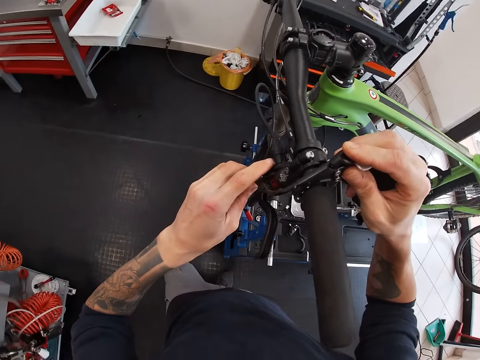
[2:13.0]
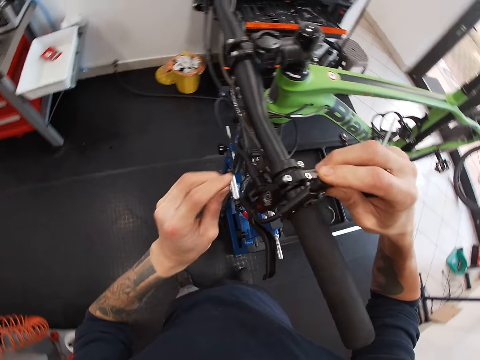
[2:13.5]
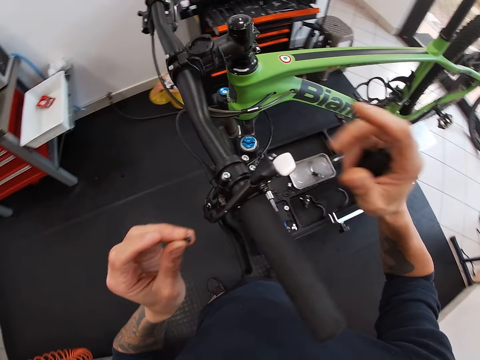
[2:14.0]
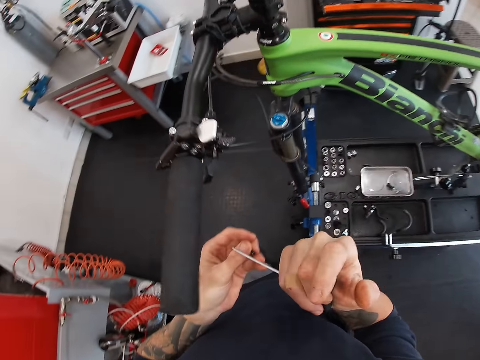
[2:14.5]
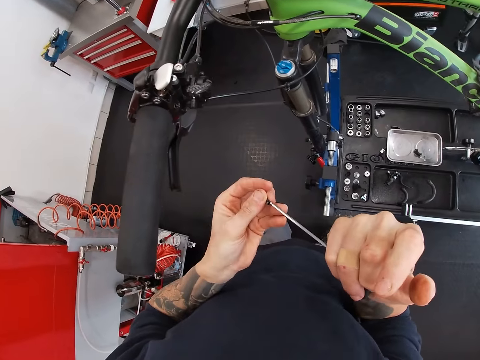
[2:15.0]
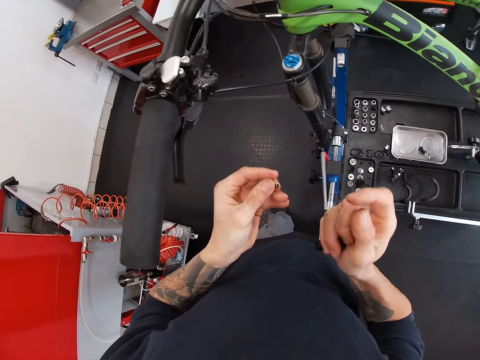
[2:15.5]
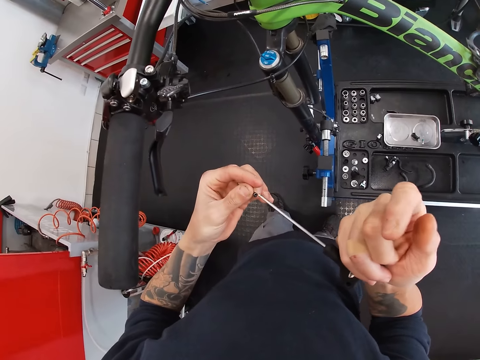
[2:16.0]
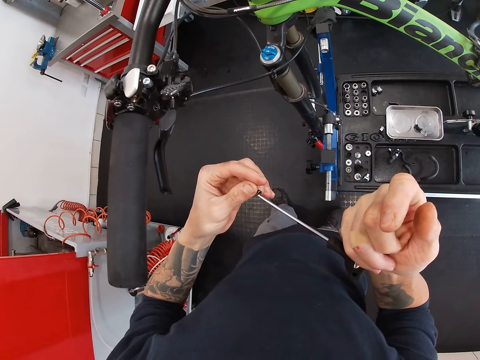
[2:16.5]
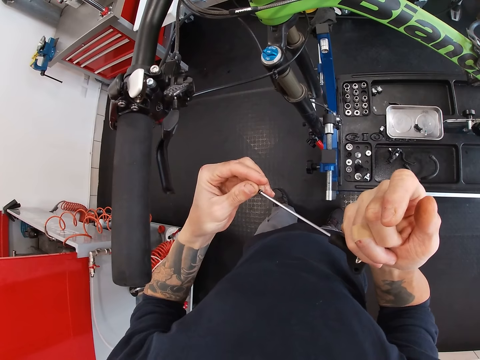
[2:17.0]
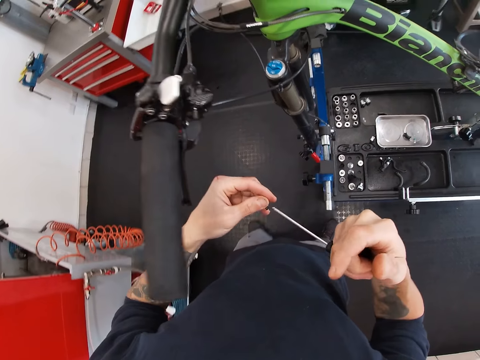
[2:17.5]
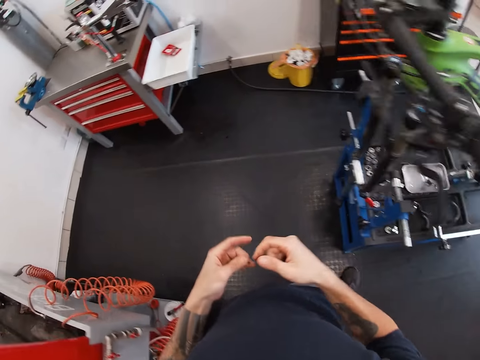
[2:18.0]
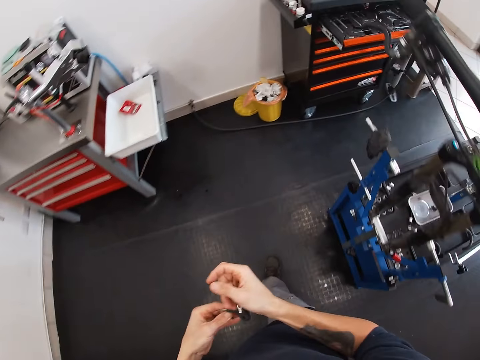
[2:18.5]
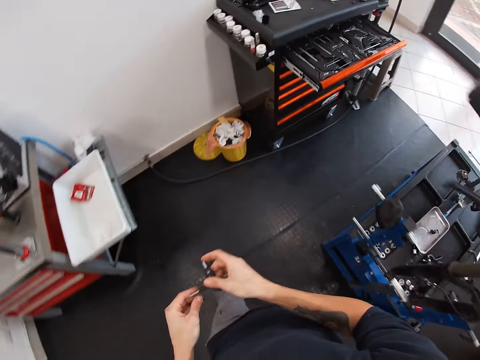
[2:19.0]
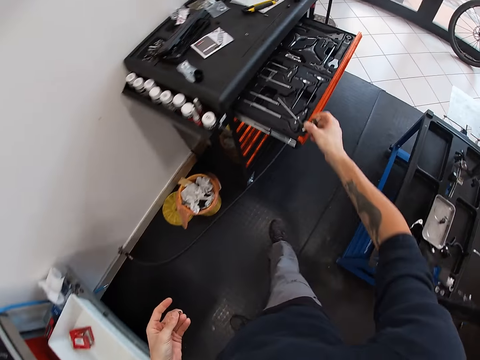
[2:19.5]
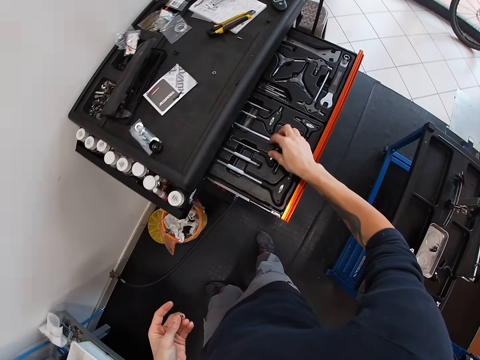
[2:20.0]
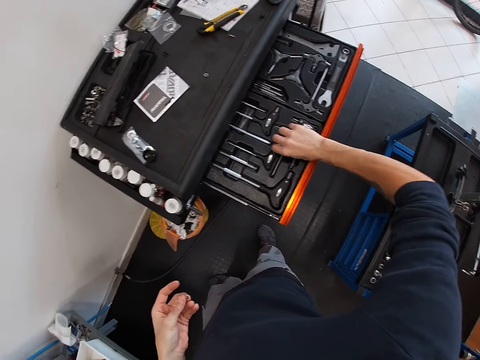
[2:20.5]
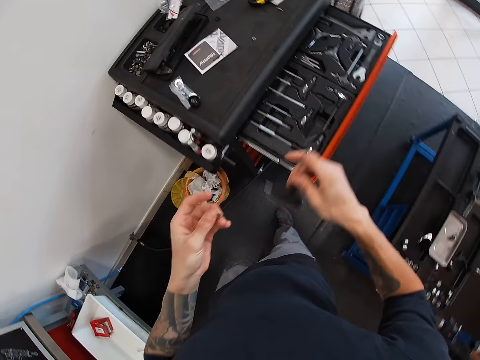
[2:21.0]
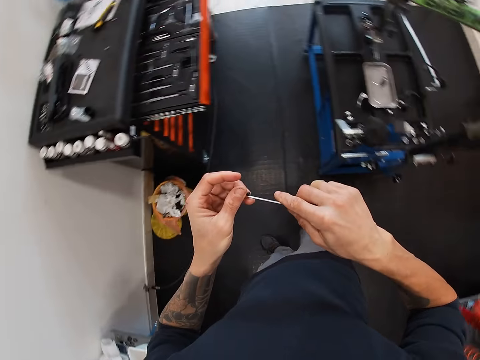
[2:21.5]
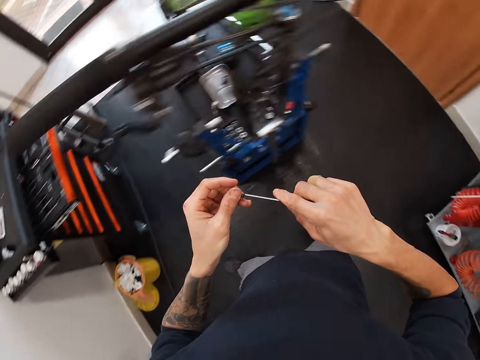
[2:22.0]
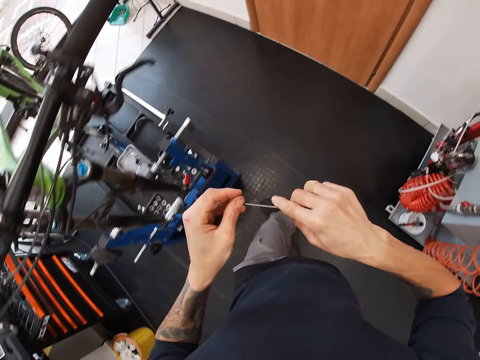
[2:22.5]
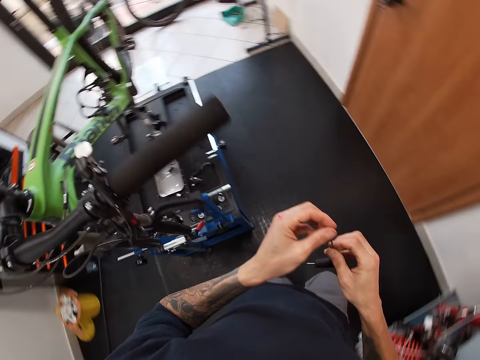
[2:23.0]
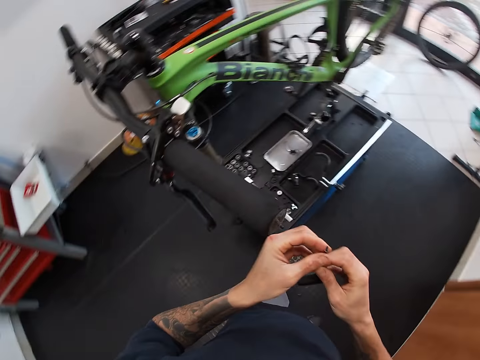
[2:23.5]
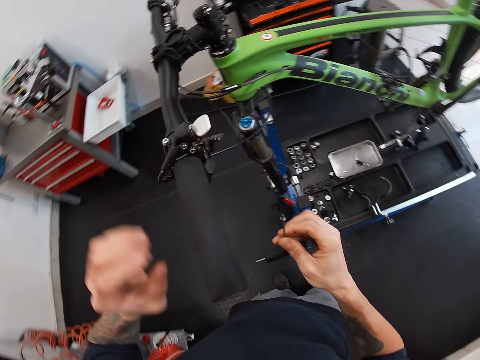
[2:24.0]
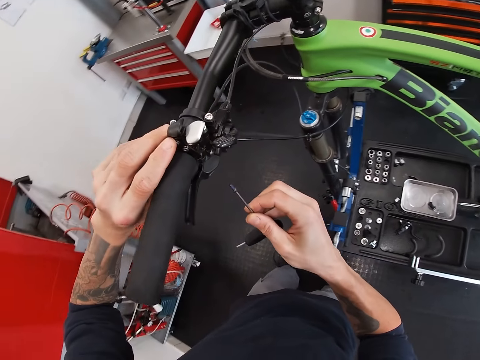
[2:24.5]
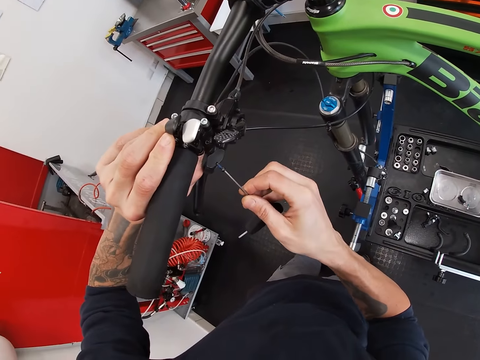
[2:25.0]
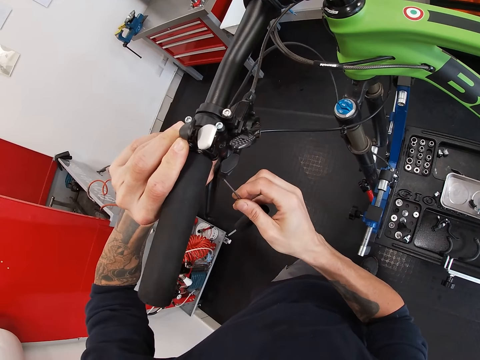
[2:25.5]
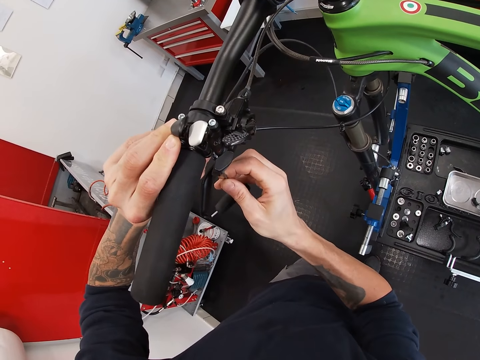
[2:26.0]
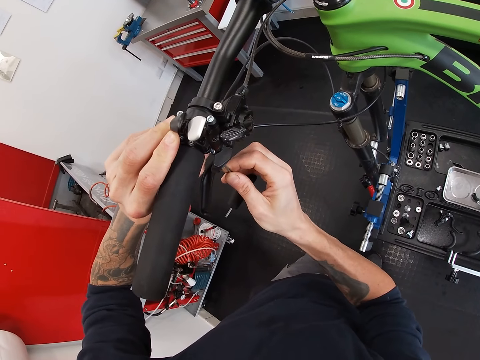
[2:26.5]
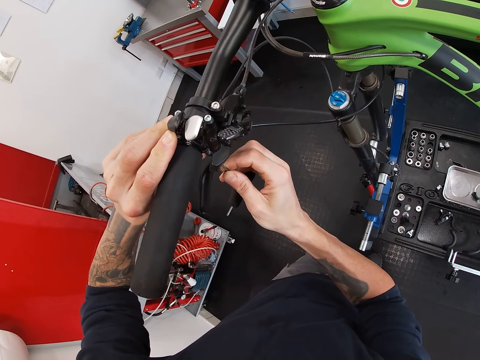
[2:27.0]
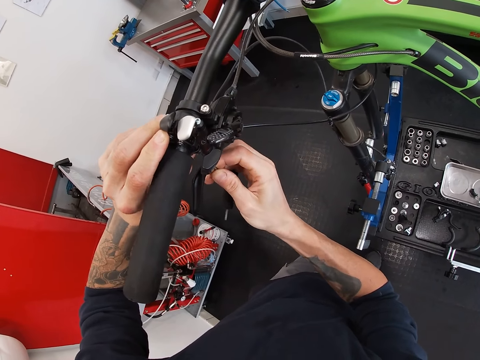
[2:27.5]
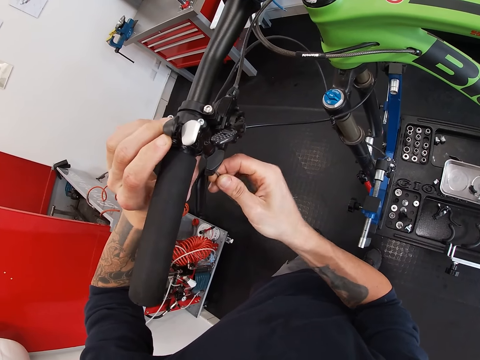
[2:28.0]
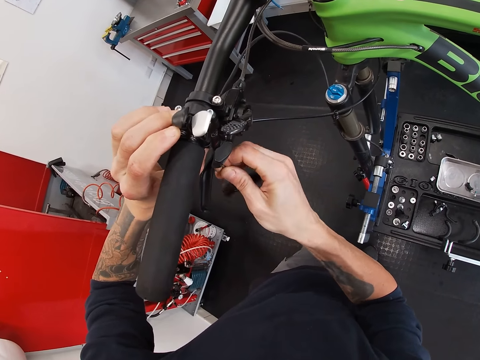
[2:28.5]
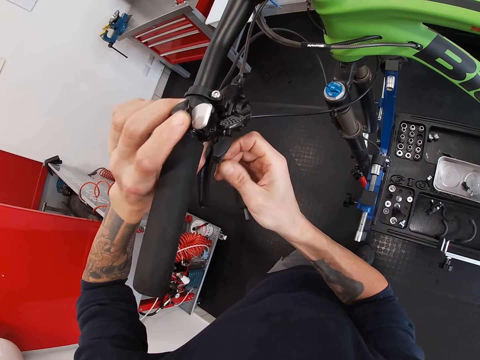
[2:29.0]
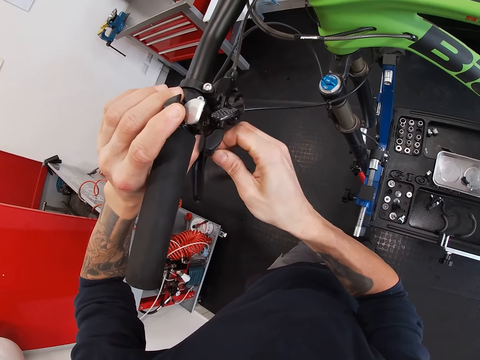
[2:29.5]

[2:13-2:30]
The camera wearer uses the hex wrench on the bolt nut. He keeps the hex wrench with his right hand in the drawer. He carries the hex wrench with his right hand. He uses the hex wrench on the bolt nut. He fixes the bolt nut on the brake.

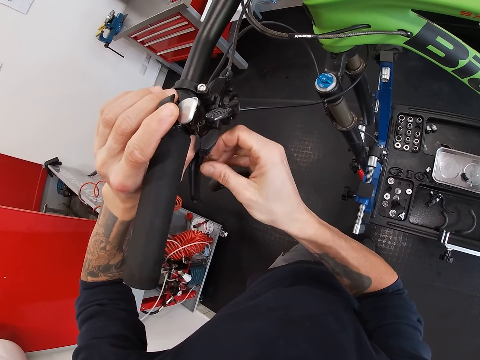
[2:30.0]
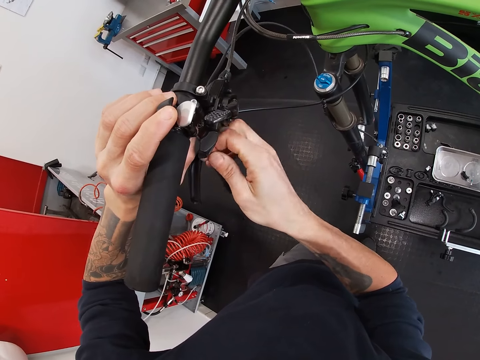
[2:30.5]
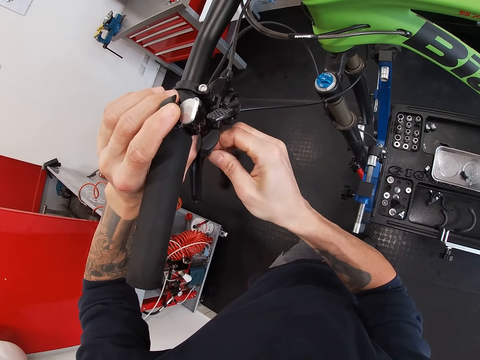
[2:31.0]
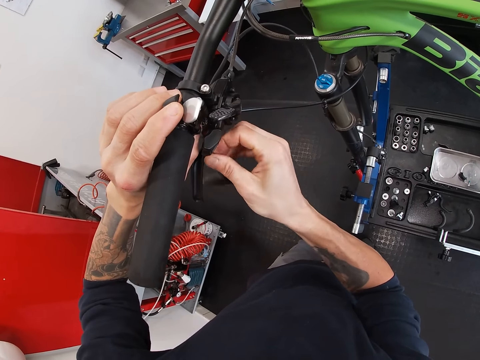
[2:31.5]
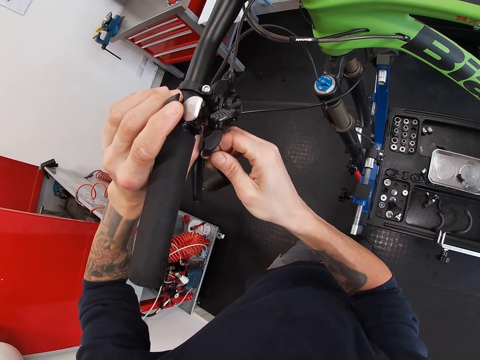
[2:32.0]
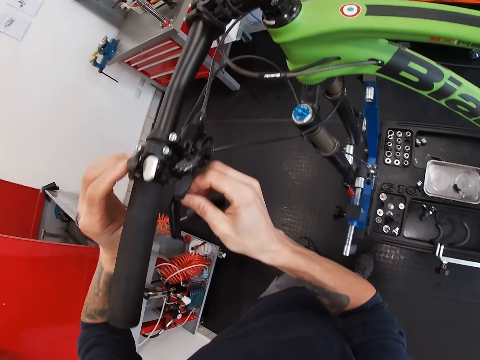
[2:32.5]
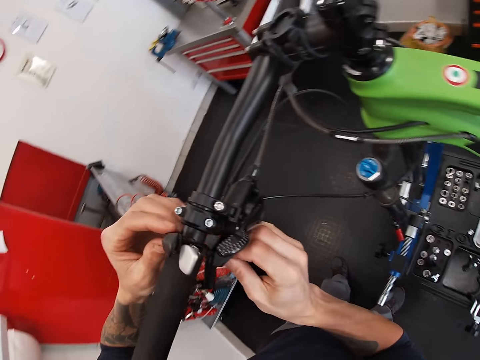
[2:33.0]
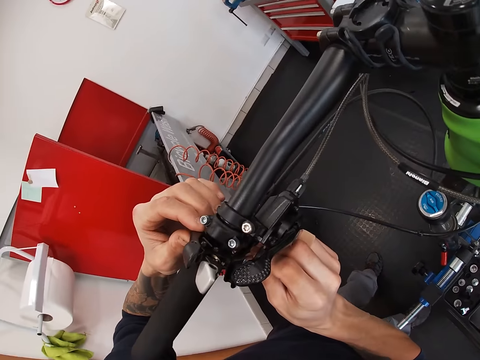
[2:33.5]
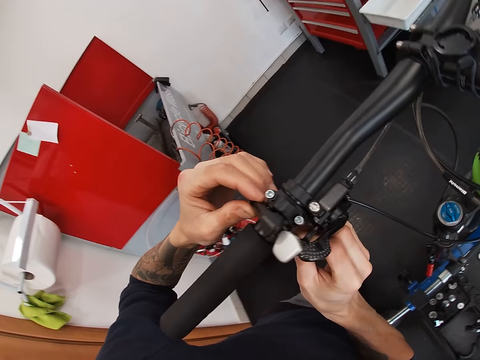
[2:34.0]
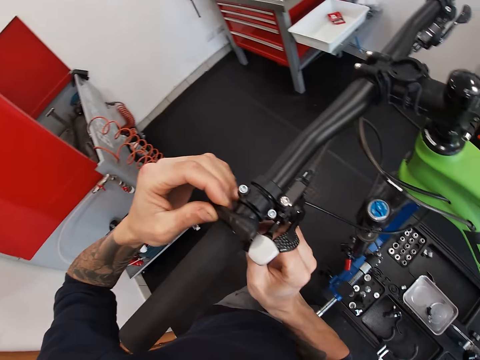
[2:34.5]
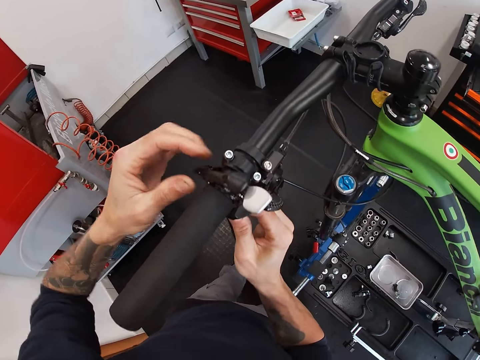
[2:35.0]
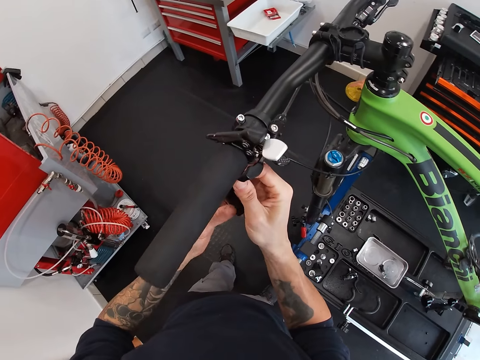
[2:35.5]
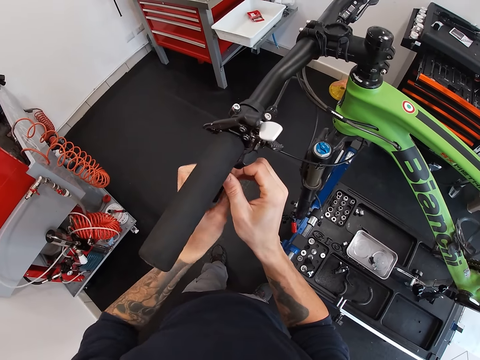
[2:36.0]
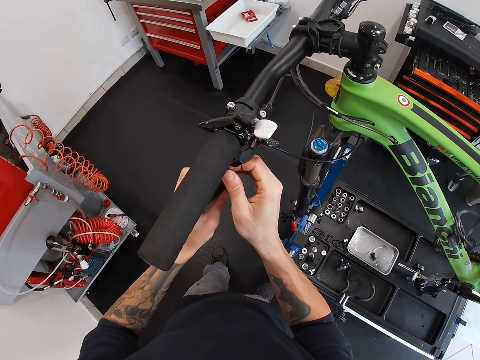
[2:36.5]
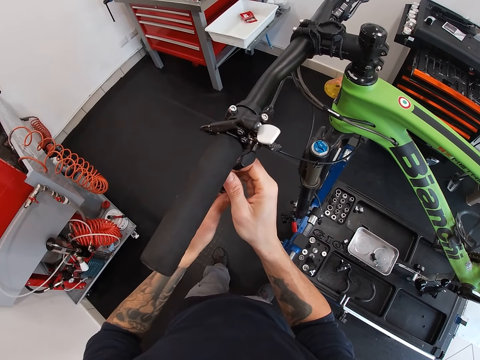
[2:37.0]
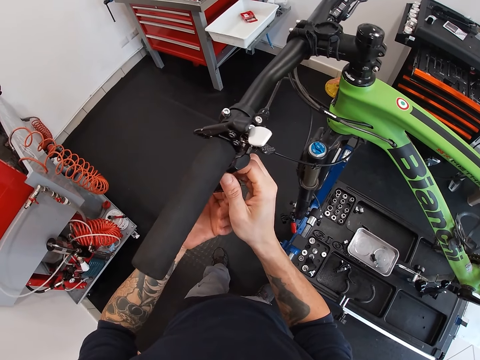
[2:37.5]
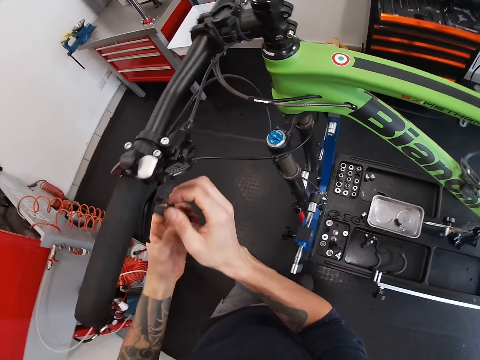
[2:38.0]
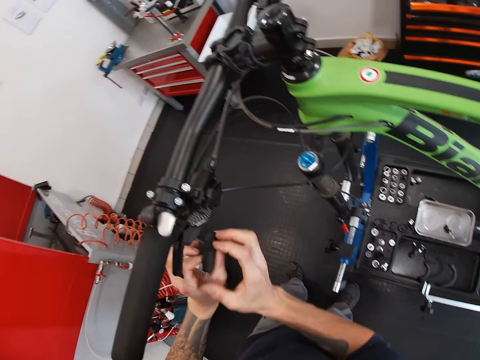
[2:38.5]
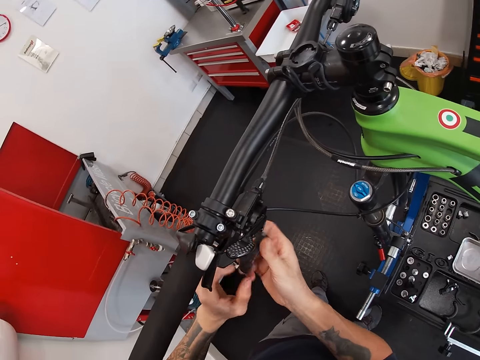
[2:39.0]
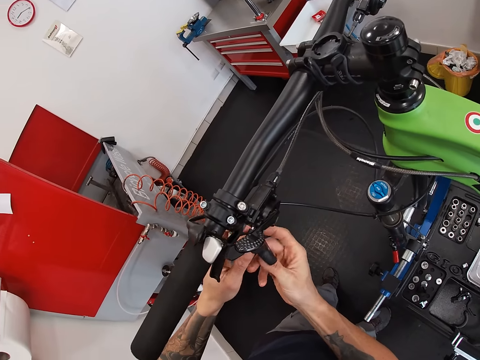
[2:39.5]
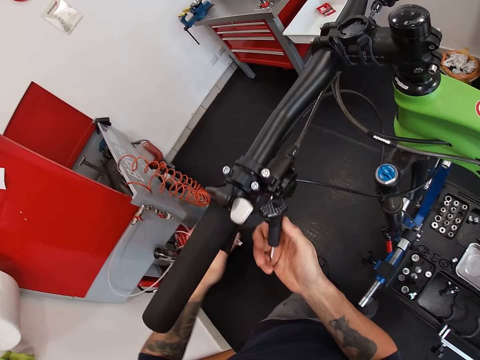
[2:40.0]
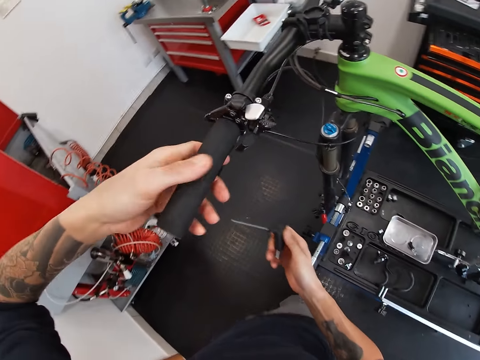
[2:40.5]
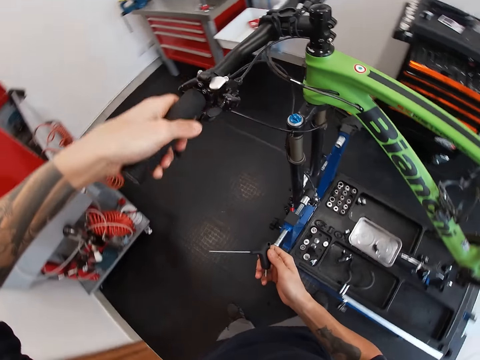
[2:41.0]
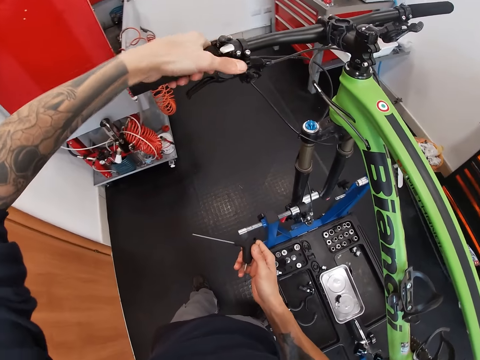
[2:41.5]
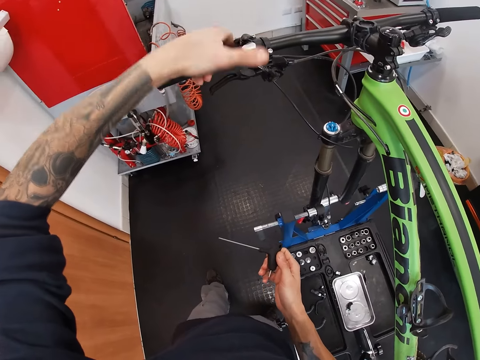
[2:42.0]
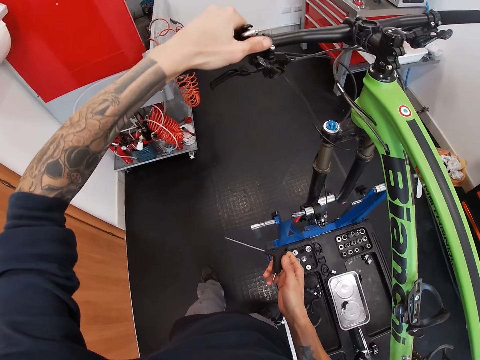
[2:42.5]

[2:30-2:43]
The camera wearer touches the handle.
